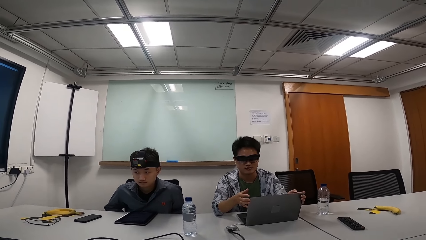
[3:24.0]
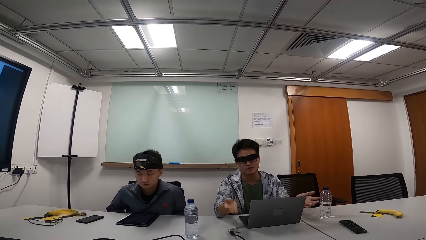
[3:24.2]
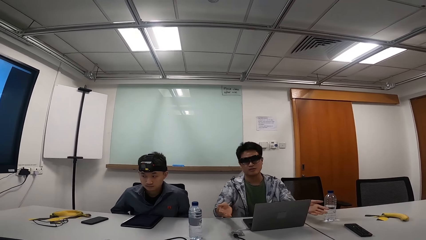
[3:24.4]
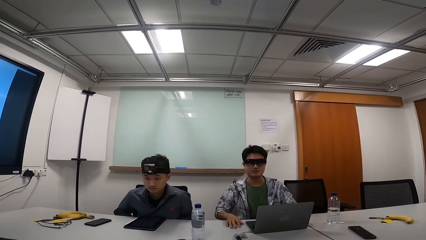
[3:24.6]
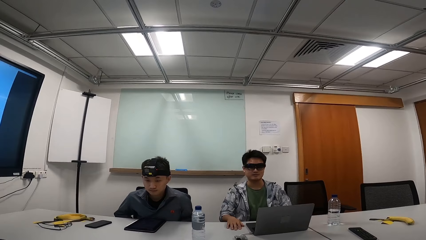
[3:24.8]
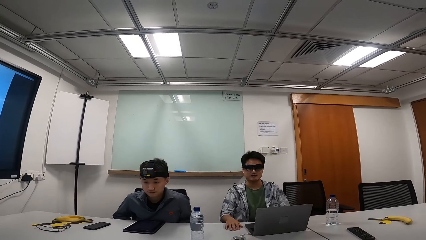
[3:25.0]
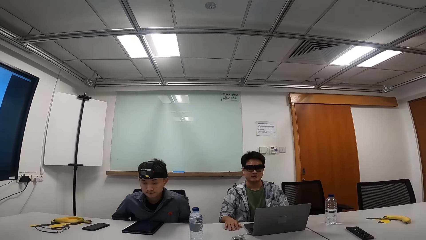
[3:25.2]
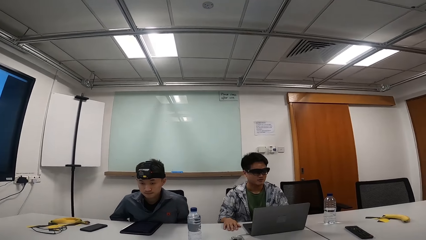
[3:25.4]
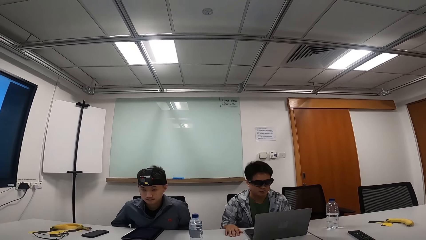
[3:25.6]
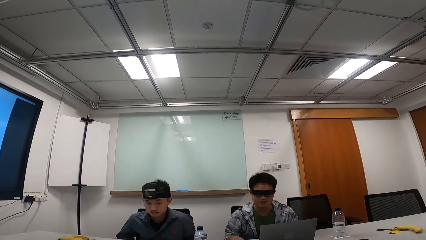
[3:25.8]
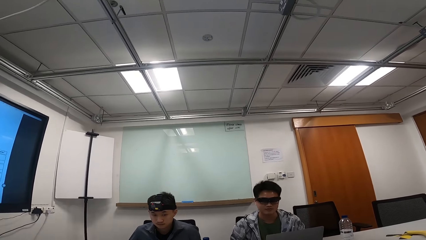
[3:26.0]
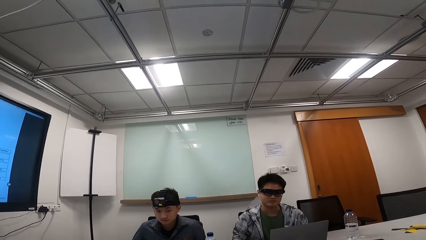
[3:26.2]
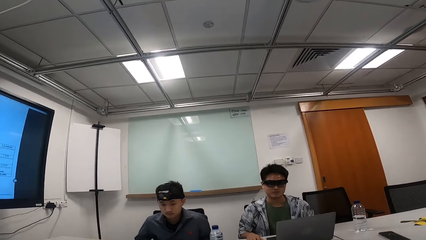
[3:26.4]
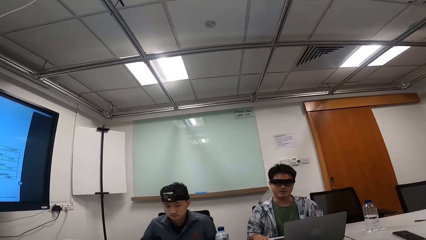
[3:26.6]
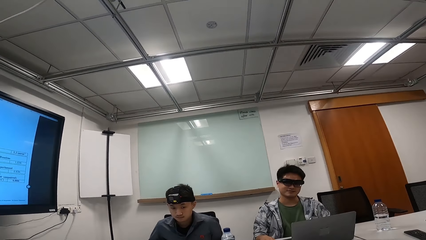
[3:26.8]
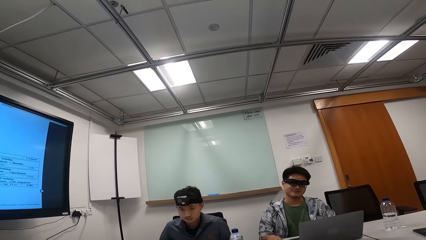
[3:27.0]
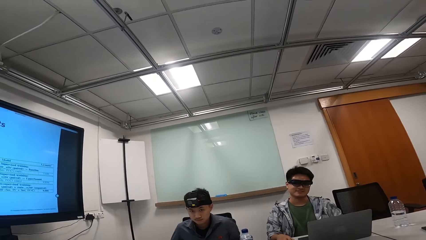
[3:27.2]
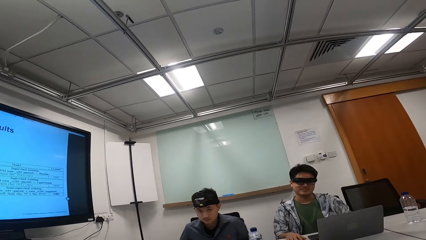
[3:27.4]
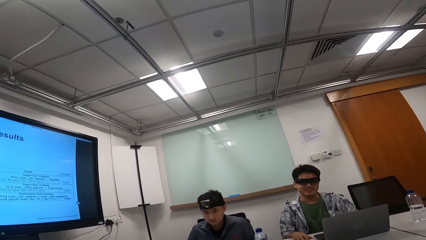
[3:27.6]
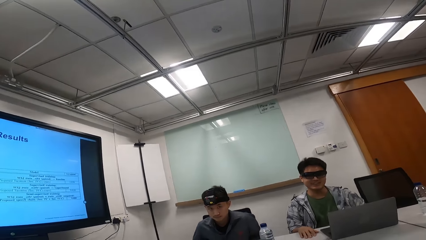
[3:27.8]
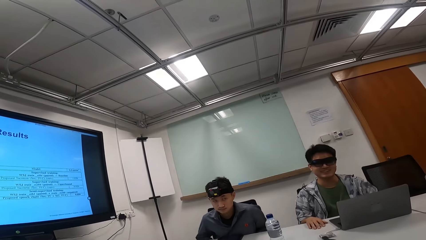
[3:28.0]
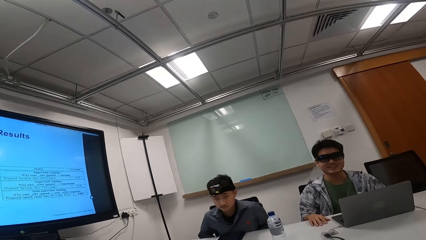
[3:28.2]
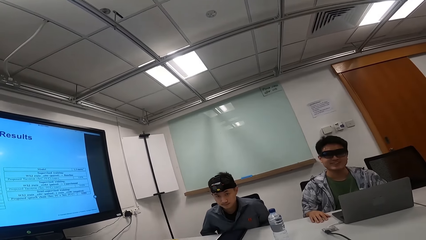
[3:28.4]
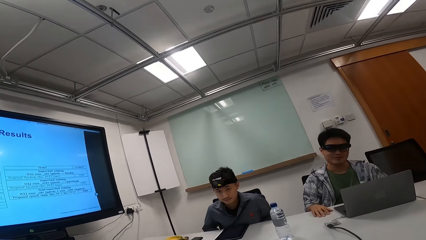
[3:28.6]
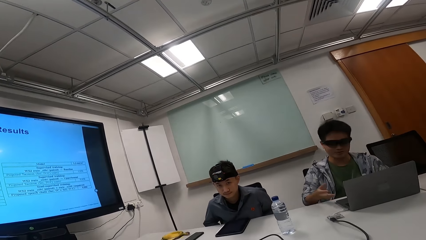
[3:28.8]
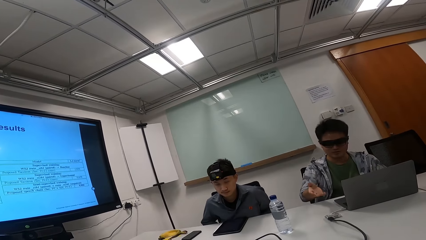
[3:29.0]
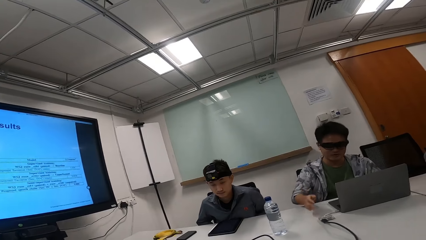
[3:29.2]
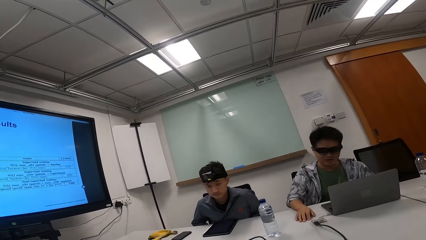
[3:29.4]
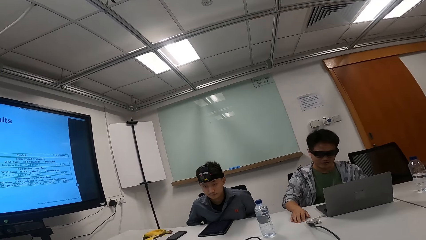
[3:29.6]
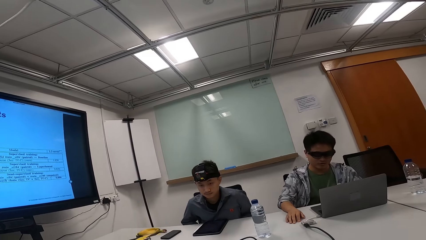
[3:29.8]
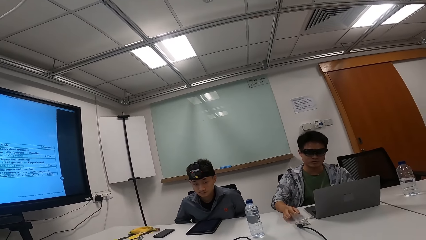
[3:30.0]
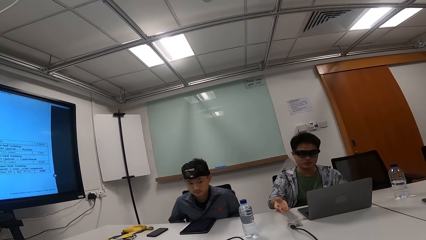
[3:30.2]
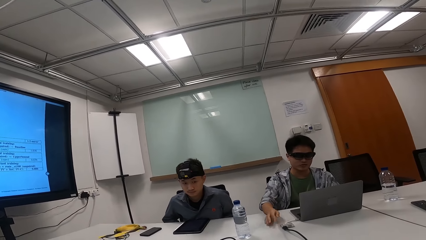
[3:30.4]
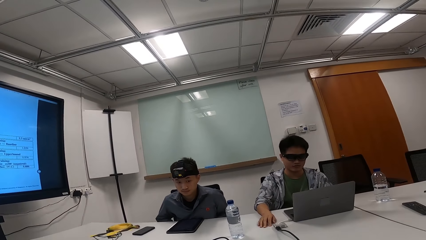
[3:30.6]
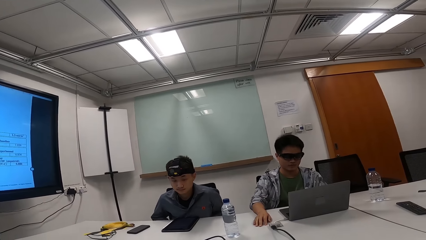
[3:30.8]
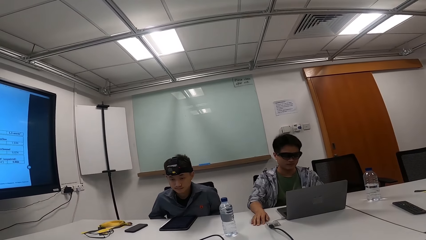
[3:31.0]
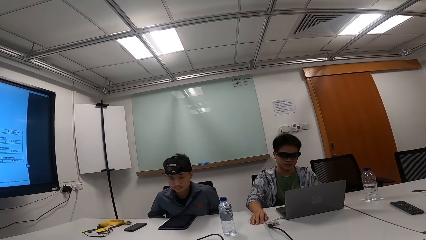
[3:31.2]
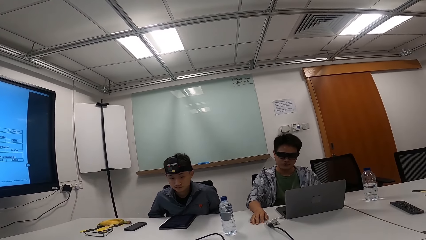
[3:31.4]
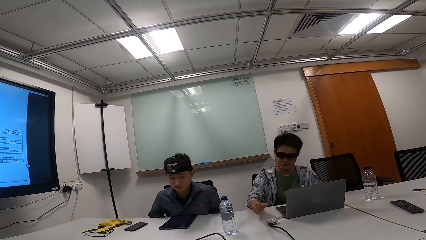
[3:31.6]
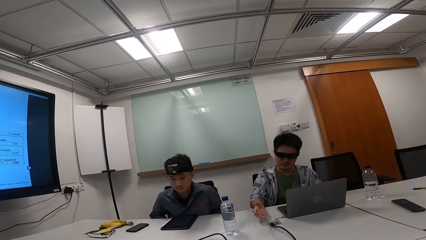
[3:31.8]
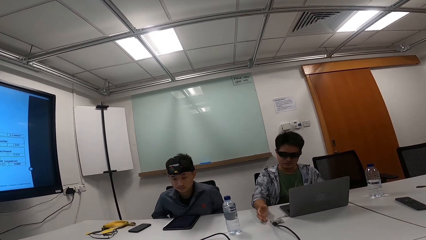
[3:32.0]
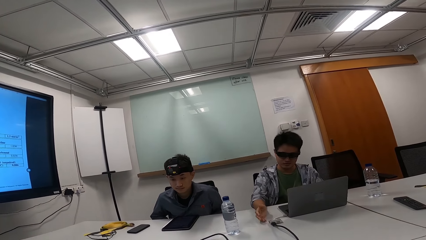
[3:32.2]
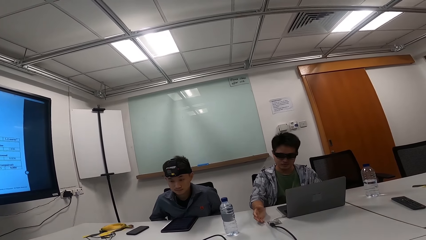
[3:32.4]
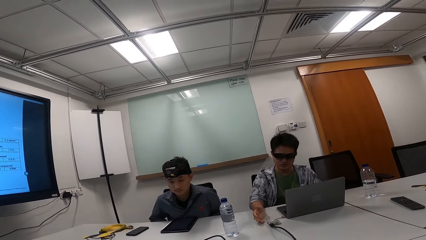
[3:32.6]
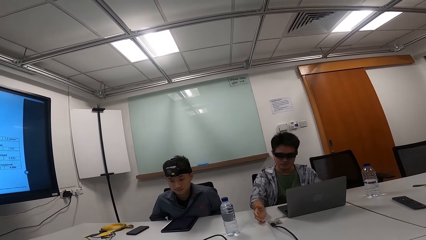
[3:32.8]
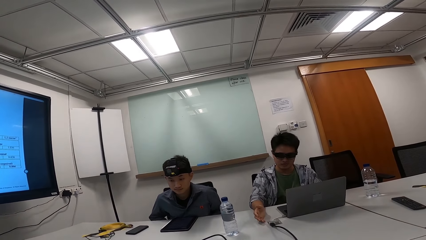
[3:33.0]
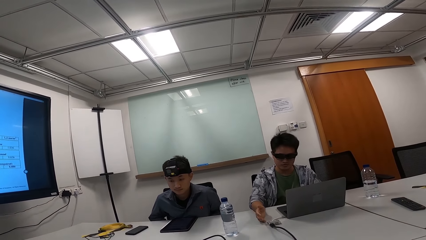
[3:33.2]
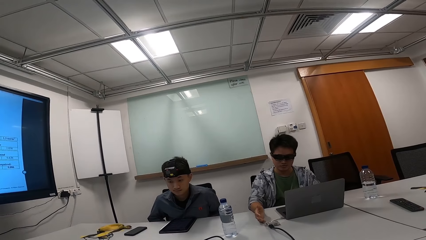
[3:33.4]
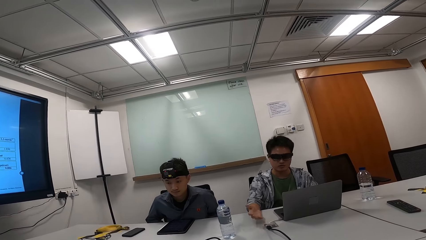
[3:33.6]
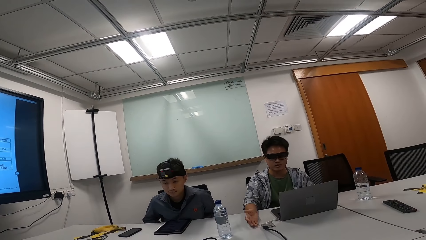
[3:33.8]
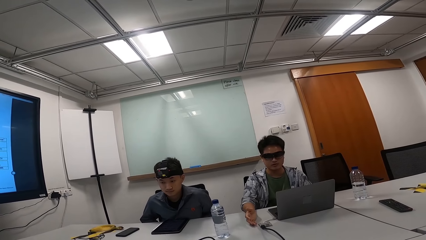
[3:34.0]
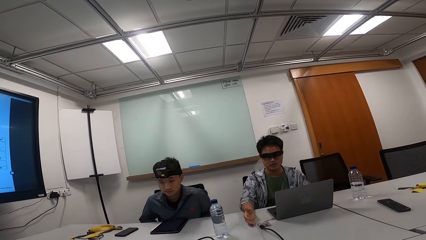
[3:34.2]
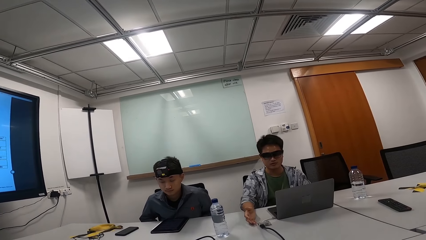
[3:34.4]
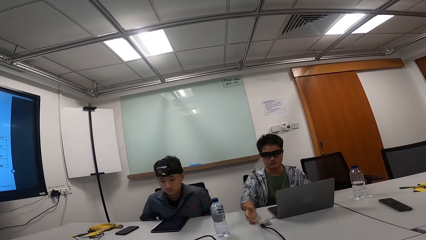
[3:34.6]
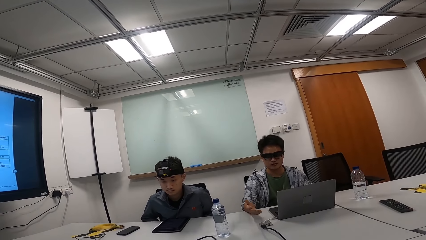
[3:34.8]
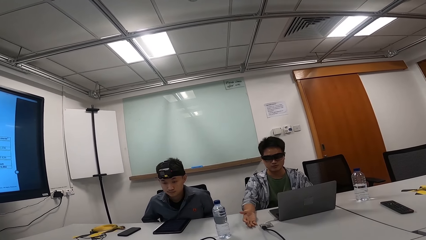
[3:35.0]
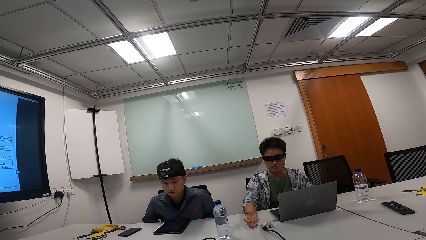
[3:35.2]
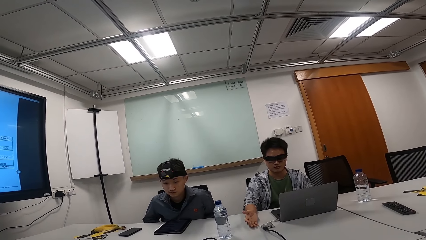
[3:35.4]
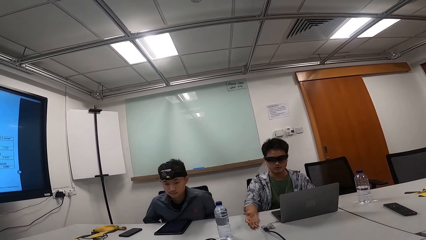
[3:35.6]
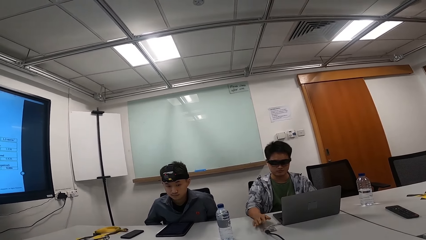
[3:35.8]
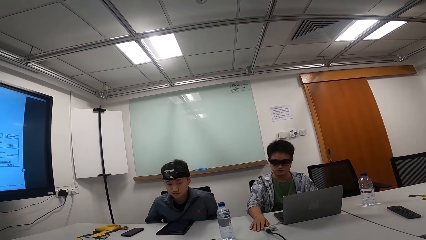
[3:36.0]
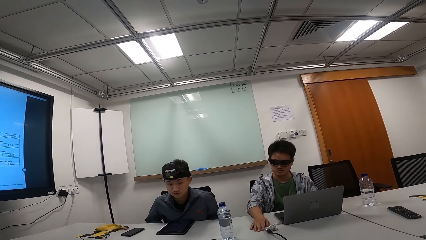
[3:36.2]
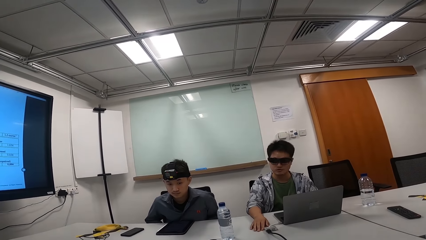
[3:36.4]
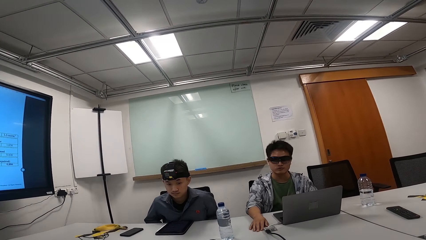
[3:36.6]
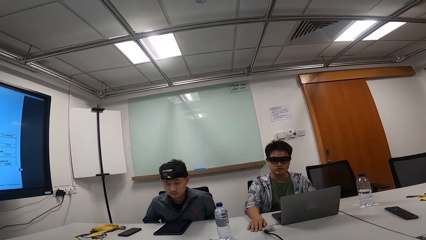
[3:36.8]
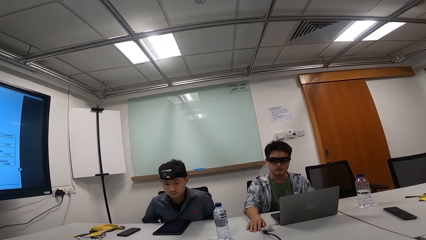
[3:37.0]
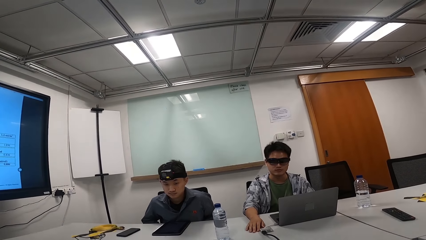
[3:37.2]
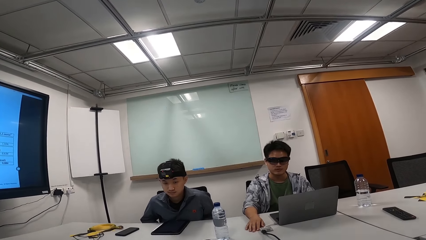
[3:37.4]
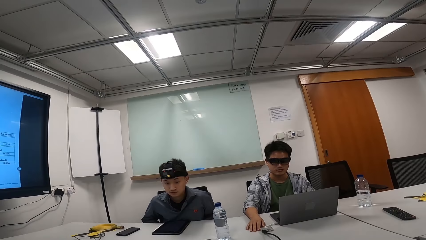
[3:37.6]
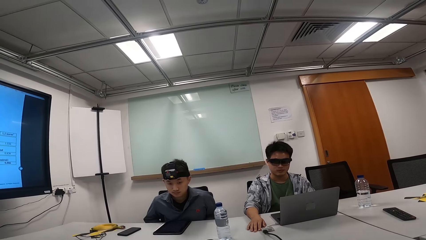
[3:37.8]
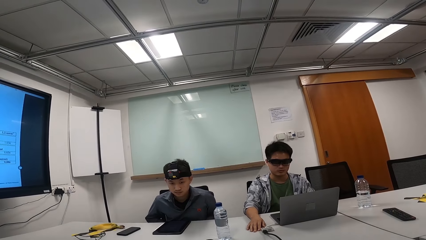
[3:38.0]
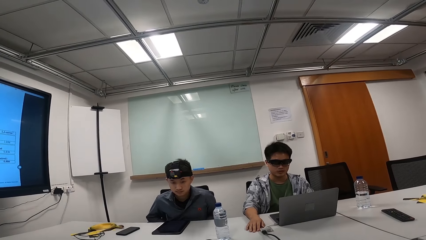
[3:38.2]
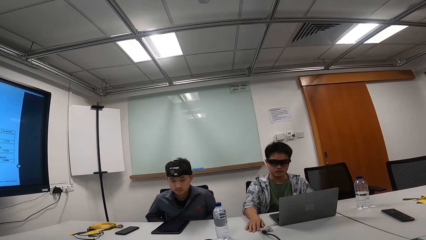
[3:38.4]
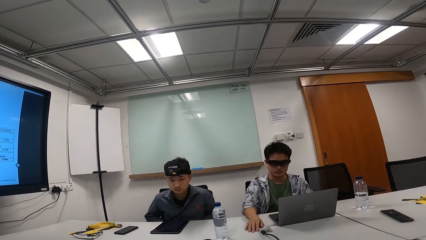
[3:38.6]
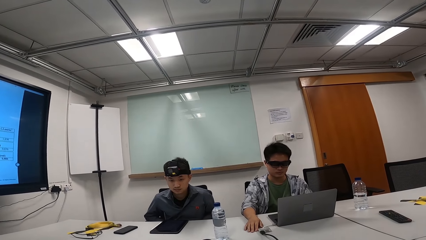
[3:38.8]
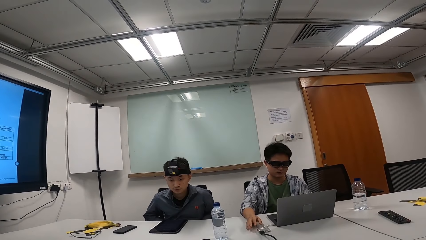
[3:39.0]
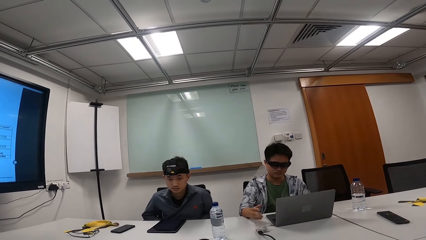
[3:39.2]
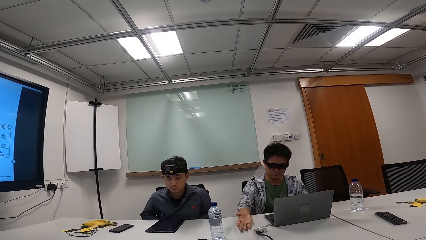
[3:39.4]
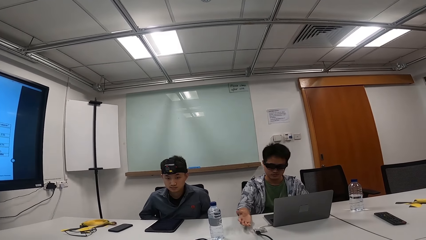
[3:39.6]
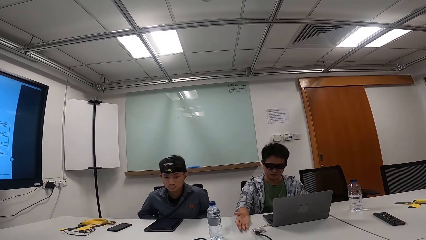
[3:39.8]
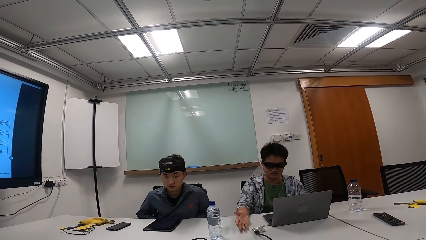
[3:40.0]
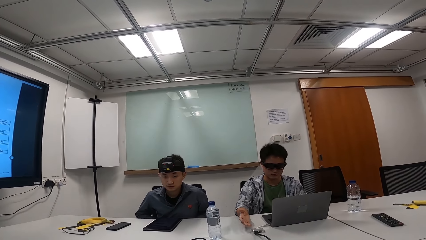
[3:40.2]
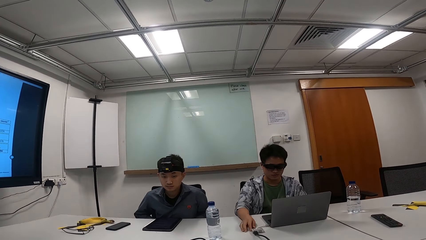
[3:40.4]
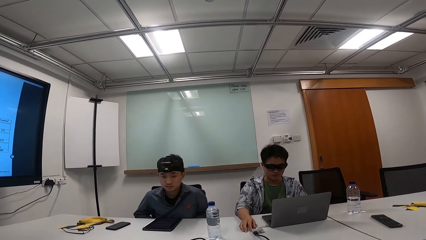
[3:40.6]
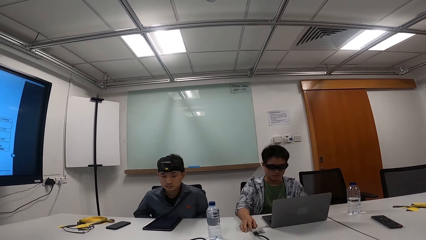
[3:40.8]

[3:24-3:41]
A person leans back on the chair and touches the table. Another person swings on the chair.
